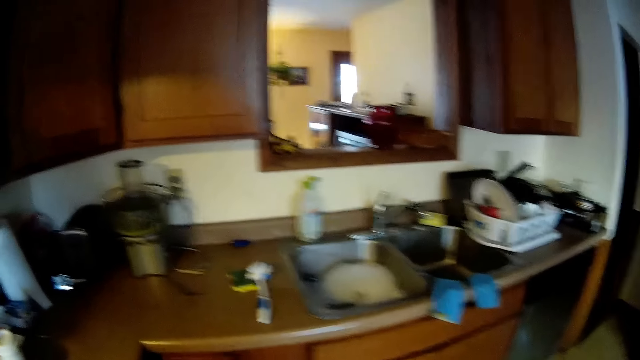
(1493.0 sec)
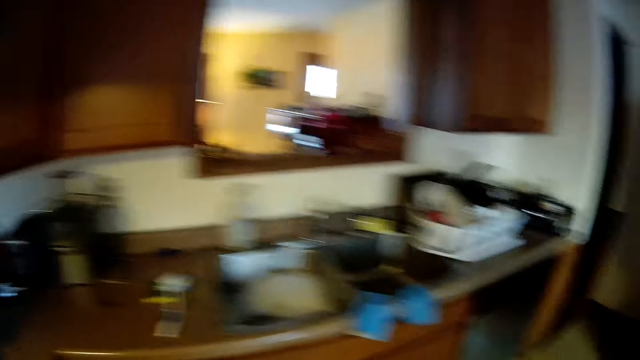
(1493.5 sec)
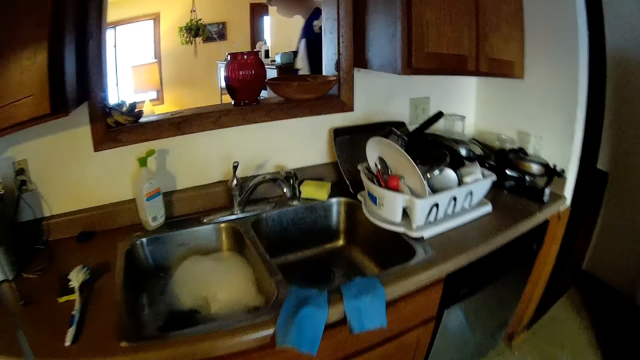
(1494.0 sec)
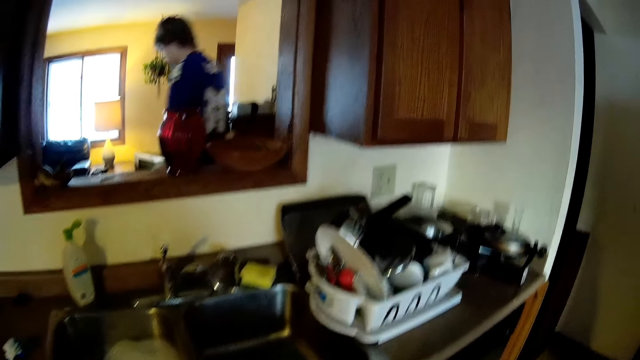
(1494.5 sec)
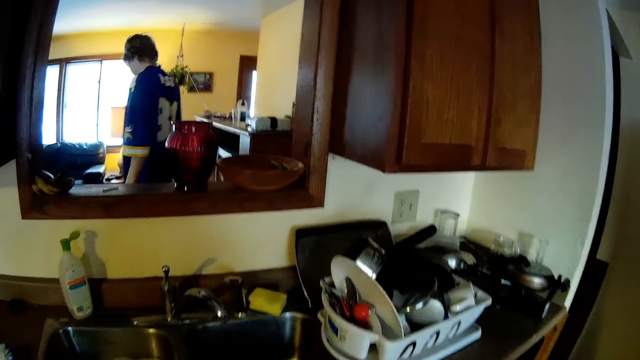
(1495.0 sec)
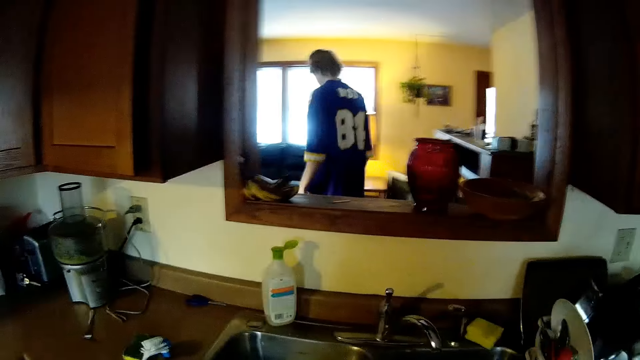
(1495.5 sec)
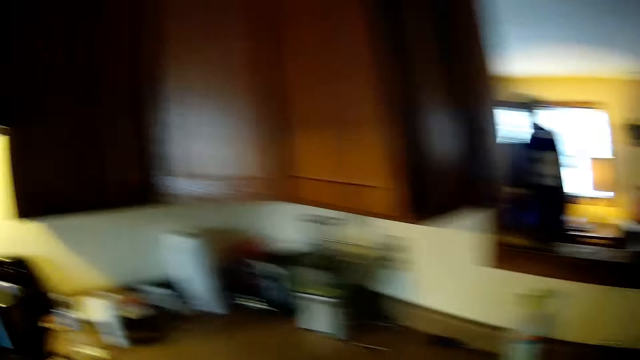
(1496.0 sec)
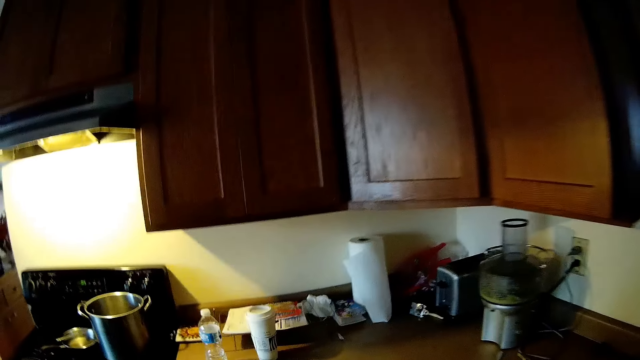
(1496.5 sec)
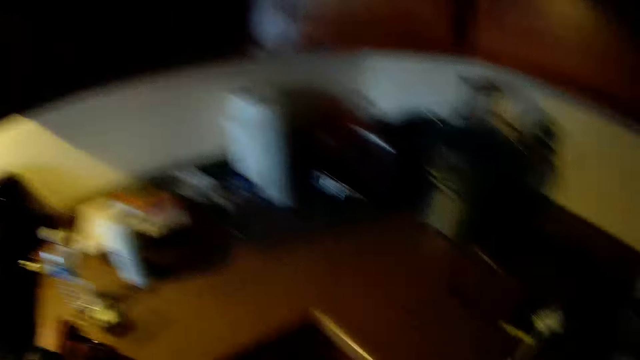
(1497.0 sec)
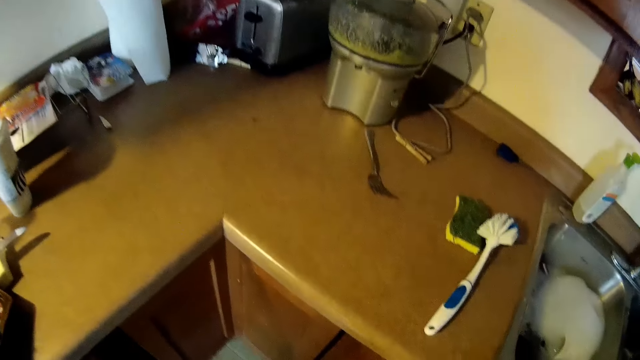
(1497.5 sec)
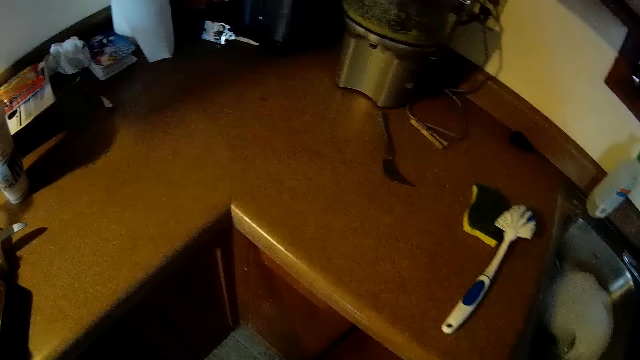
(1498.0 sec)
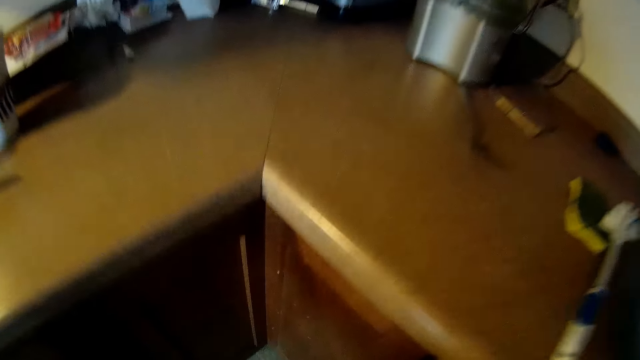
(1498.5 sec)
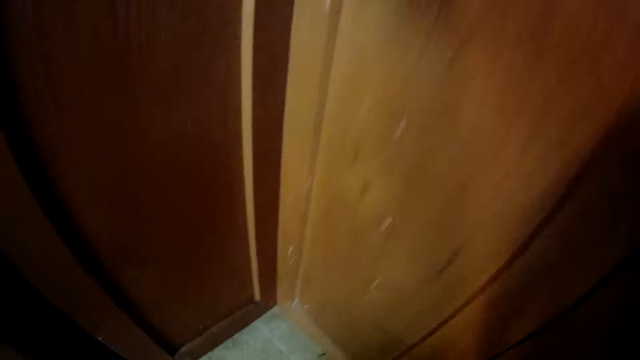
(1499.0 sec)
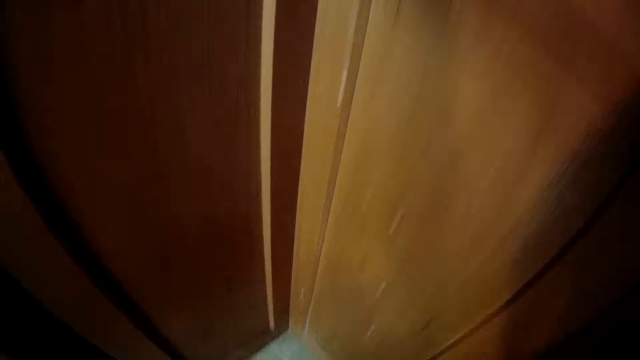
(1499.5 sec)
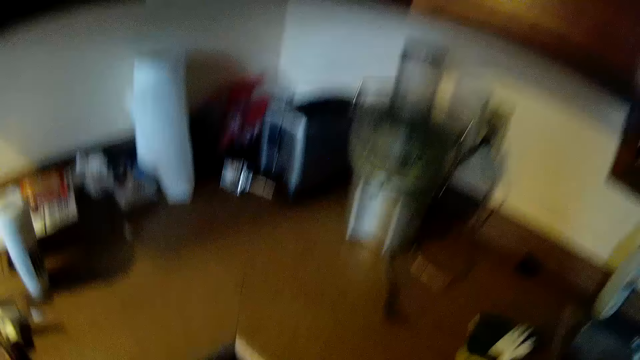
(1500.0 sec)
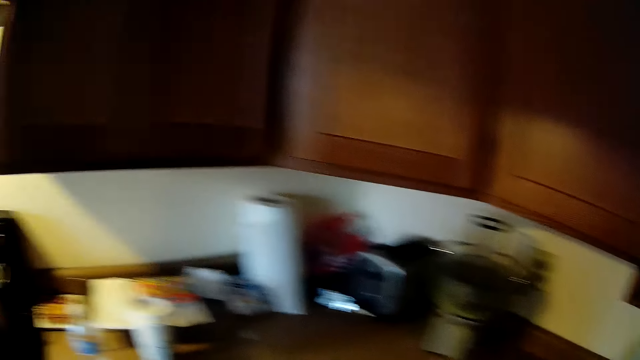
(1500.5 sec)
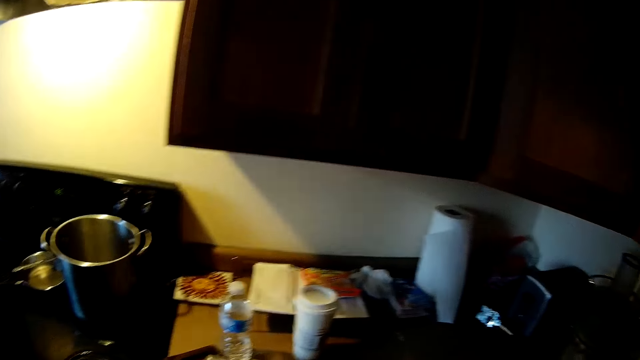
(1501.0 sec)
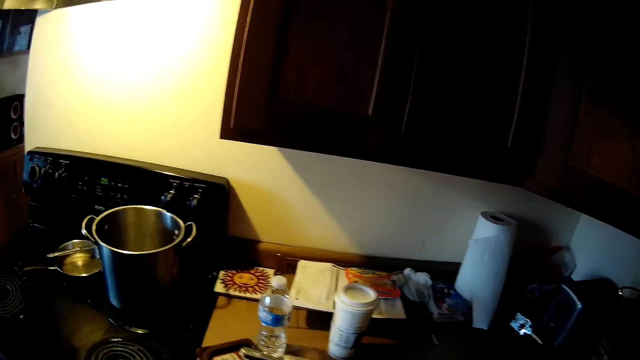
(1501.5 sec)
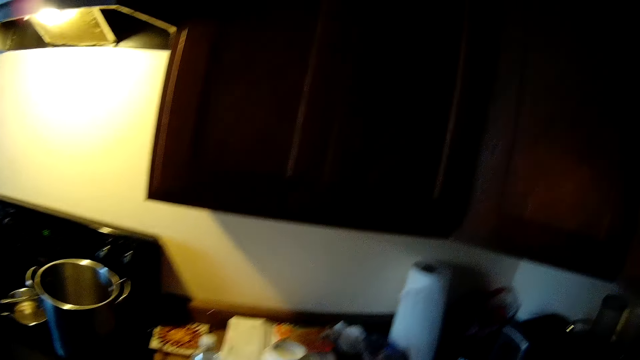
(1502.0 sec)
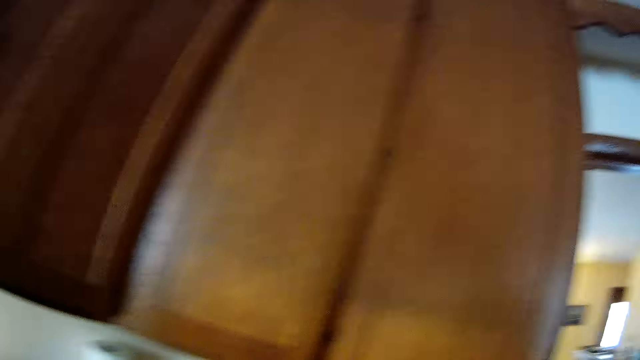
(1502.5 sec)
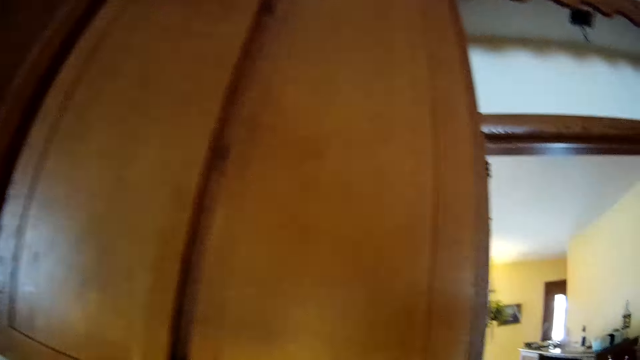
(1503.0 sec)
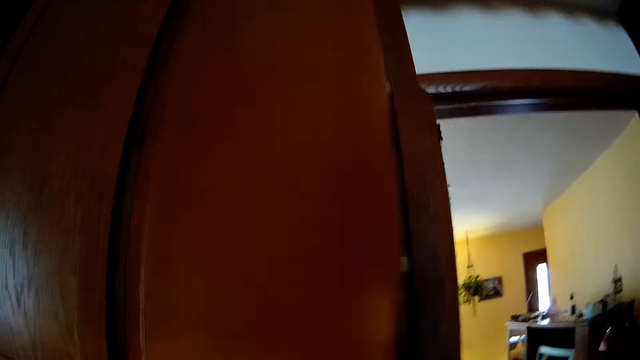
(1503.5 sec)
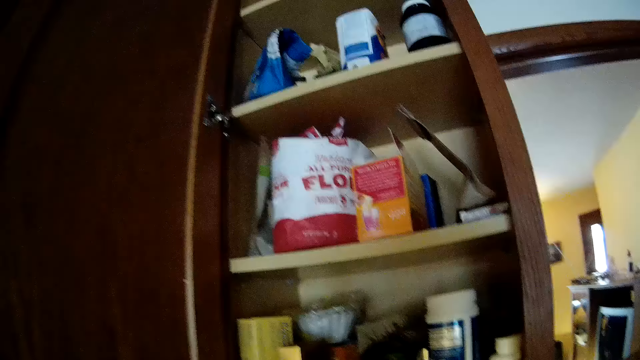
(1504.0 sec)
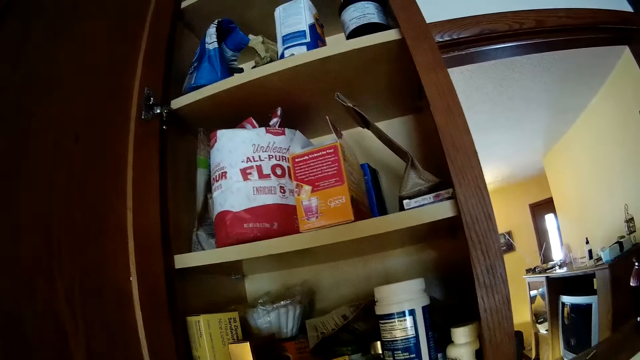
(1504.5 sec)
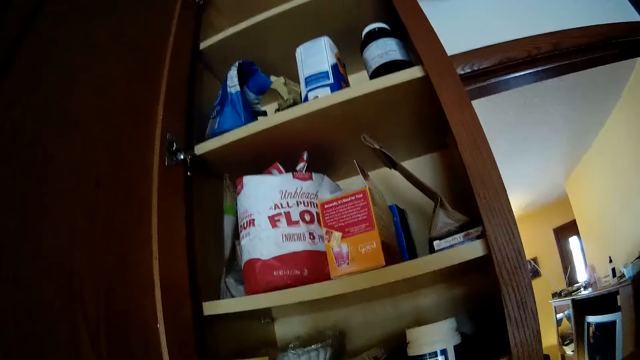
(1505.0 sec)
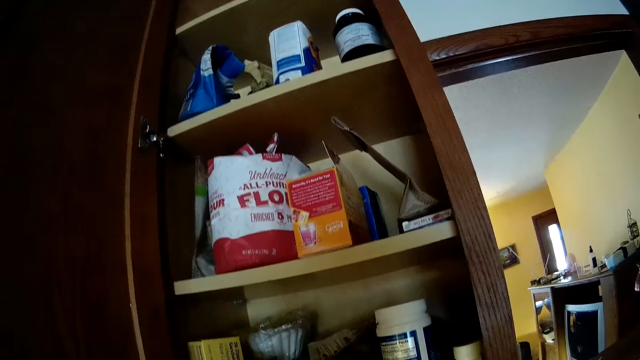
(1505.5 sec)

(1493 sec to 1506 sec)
The man walks to the living room from the kitchen. The camera wearer places the knife on the counter with her left hand. She looks around the house. She opens a cabinet with her left hand.

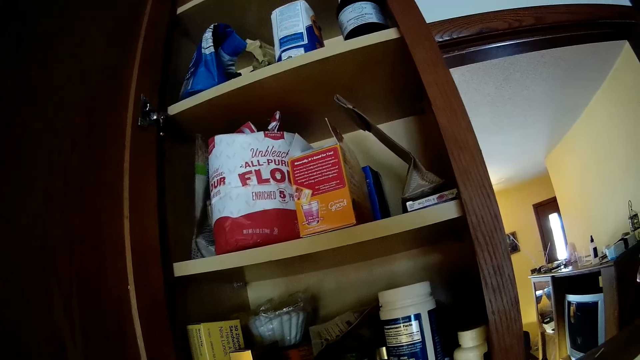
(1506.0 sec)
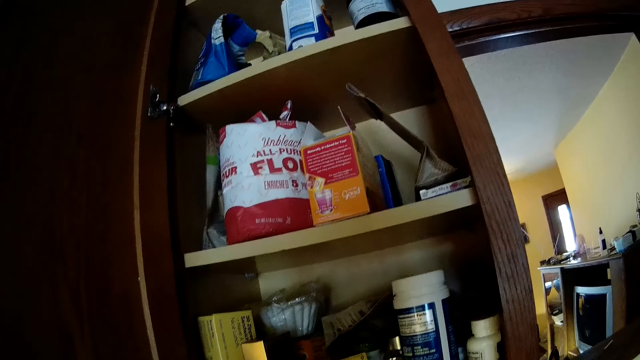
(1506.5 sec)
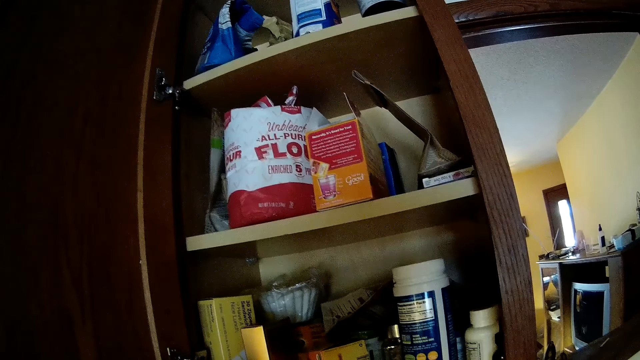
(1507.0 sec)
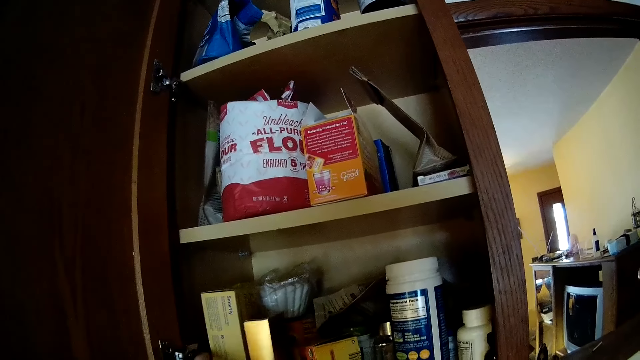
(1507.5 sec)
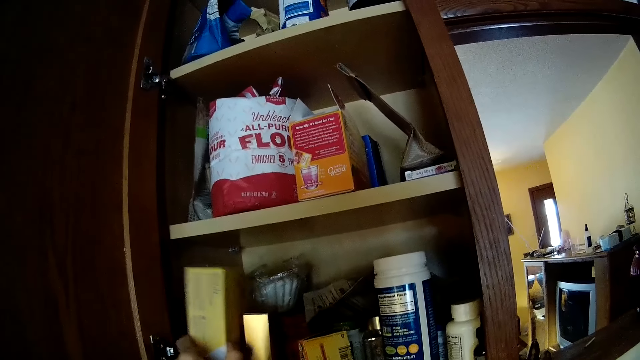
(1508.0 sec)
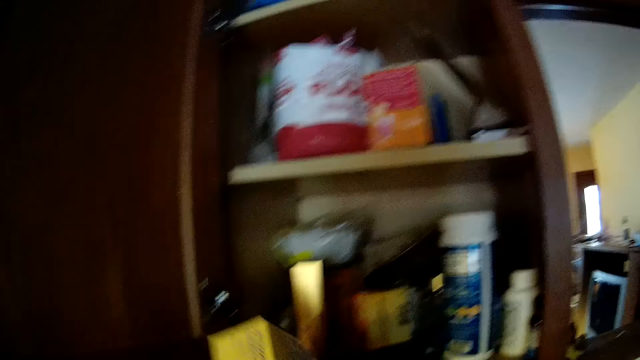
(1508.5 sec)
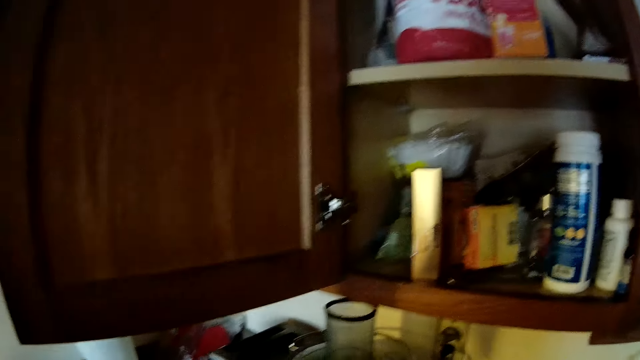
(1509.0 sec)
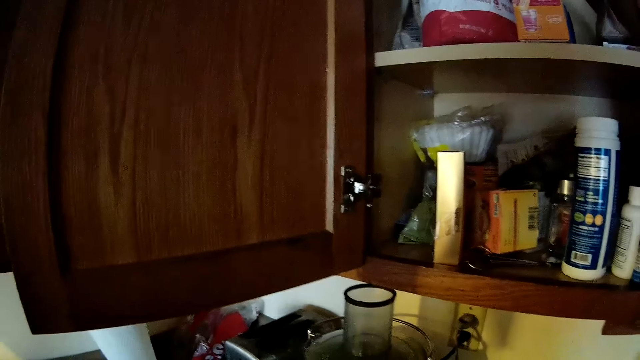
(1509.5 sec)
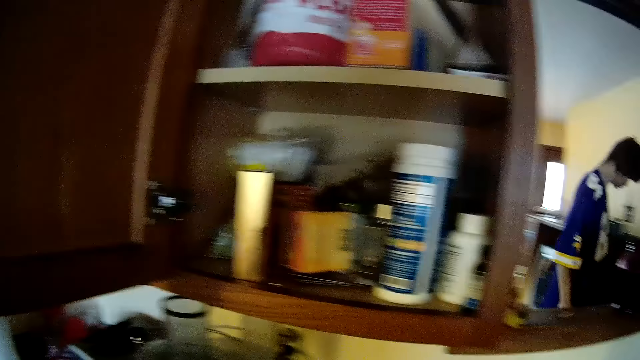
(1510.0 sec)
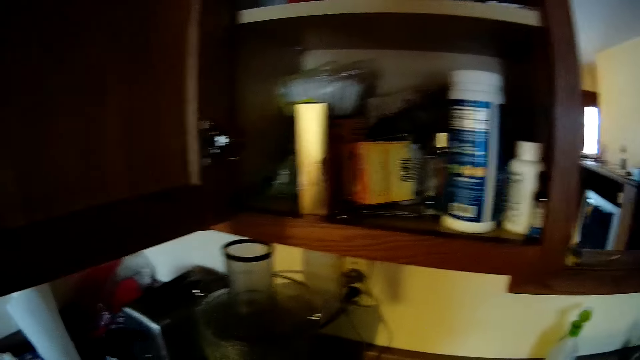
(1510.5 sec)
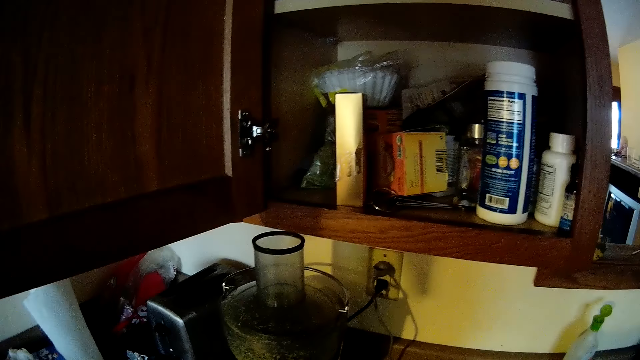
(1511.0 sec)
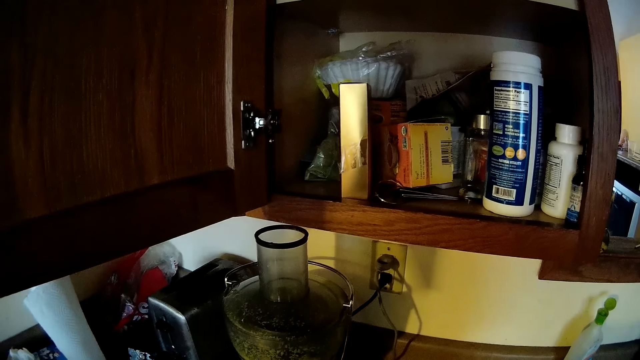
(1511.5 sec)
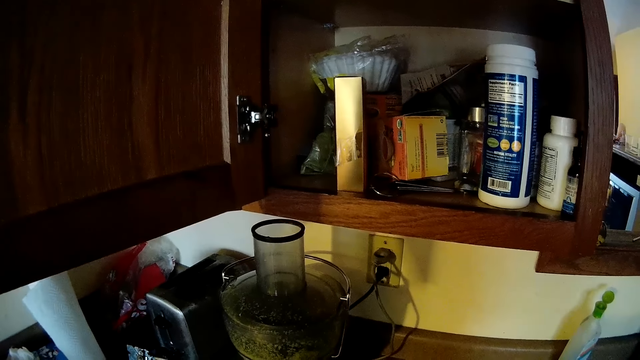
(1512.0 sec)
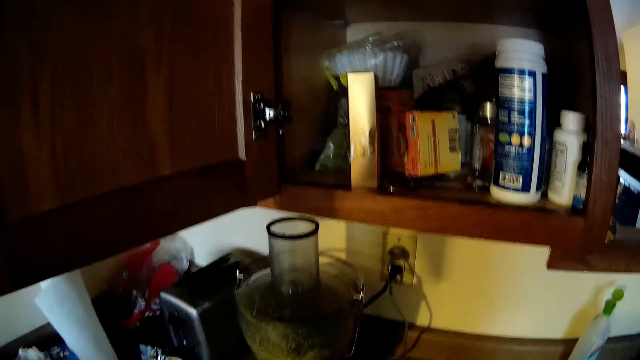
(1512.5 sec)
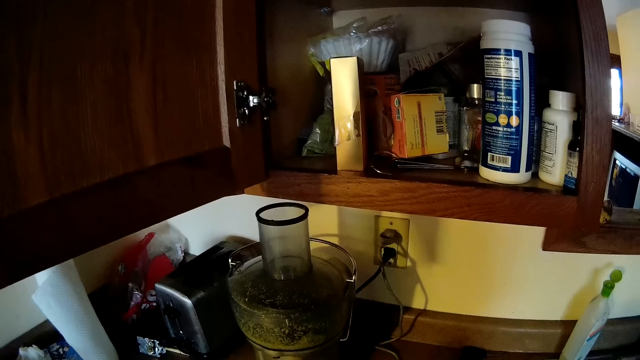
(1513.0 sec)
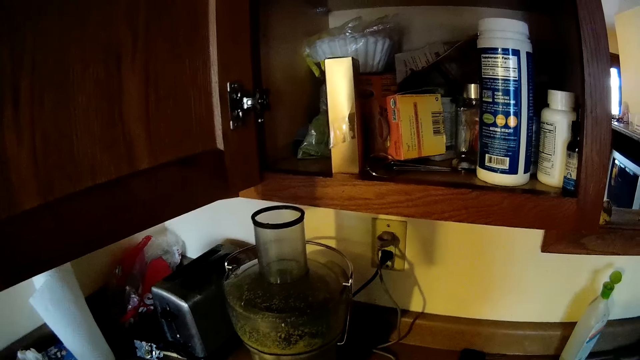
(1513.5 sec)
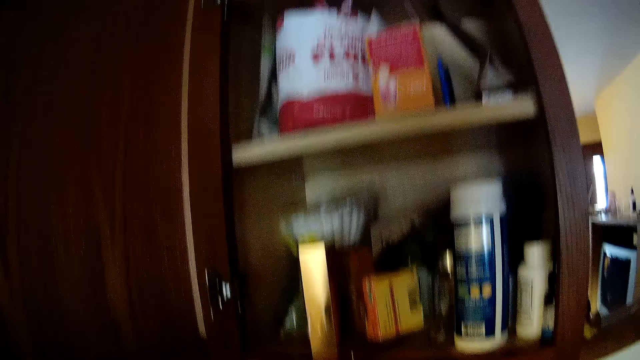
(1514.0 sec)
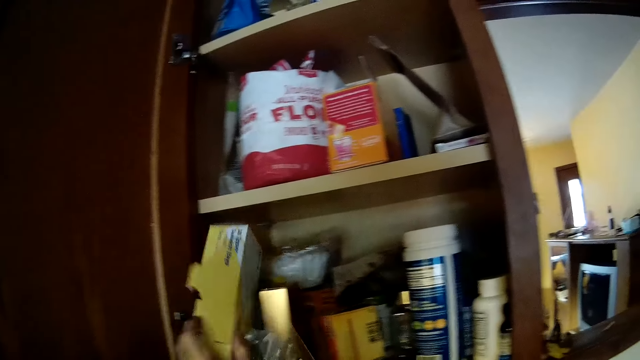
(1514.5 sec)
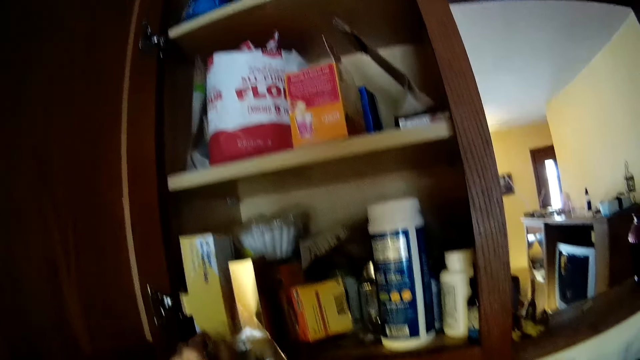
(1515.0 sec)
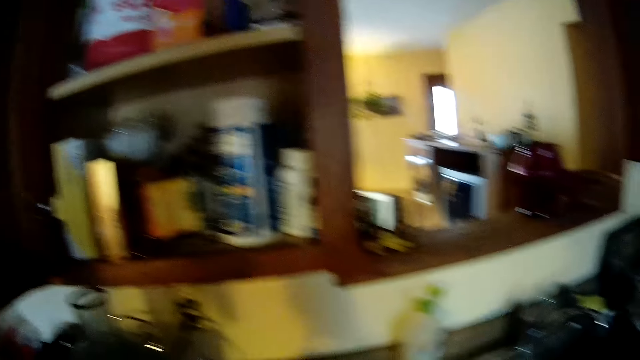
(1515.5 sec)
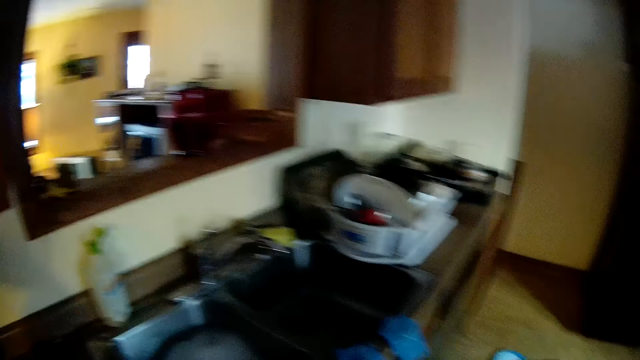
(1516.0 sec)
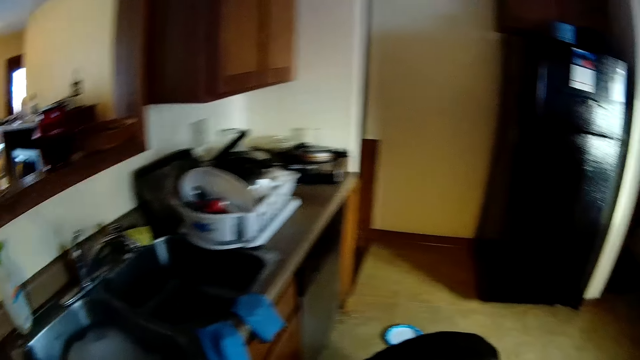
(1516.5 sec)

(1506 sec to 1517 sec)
The camera wearer looks inside the cabinet. She turns a packet of sandwich bags from the cabinet with her left hand. She picks up the packet of sandwich bags from the cabinet with her left hand. She places the packet of sandwich bags inside the cabinet with her left hand. She touches the cereal box.
